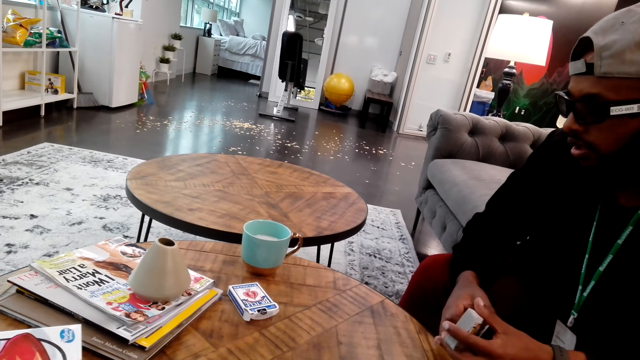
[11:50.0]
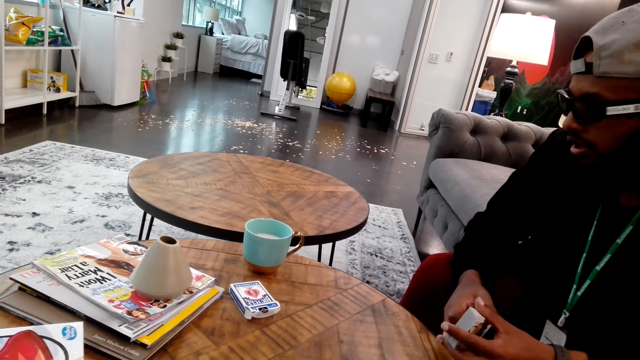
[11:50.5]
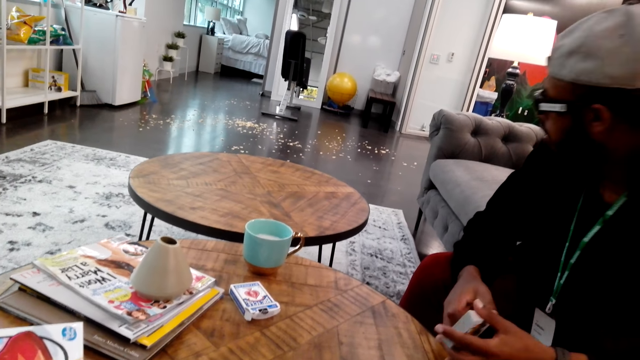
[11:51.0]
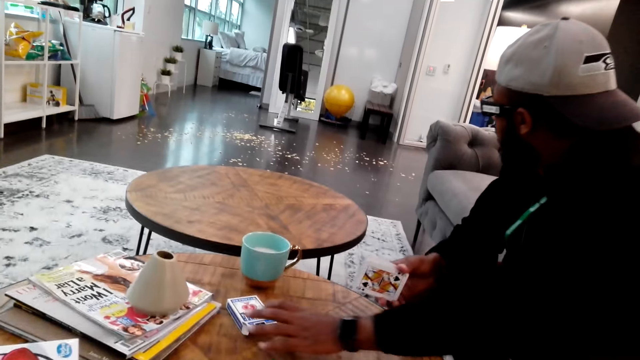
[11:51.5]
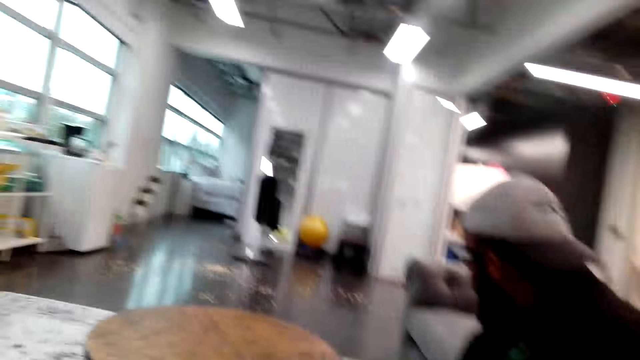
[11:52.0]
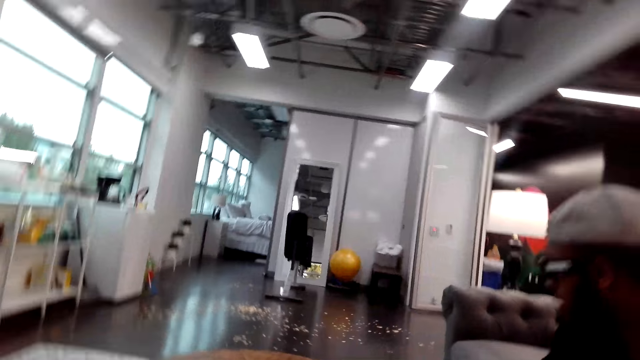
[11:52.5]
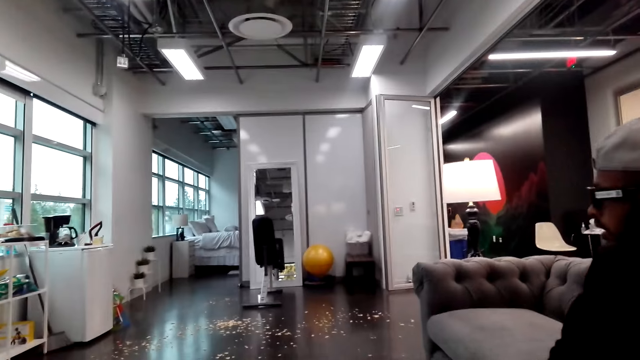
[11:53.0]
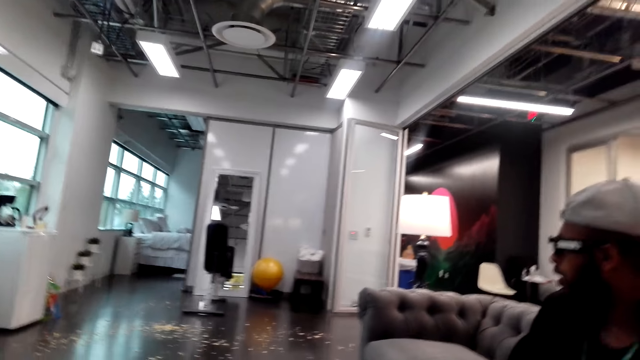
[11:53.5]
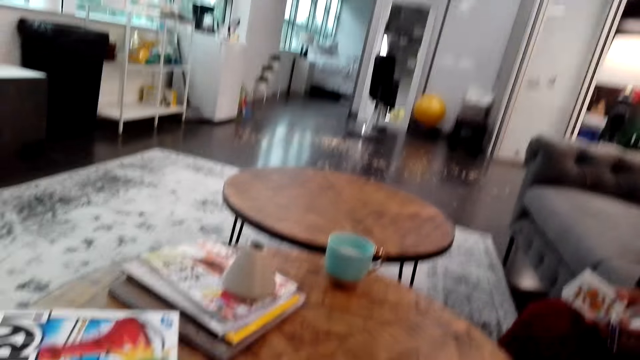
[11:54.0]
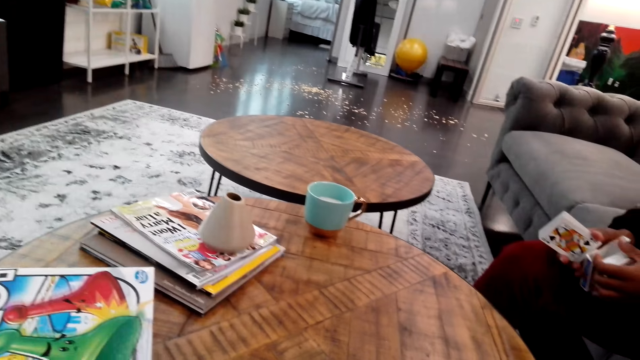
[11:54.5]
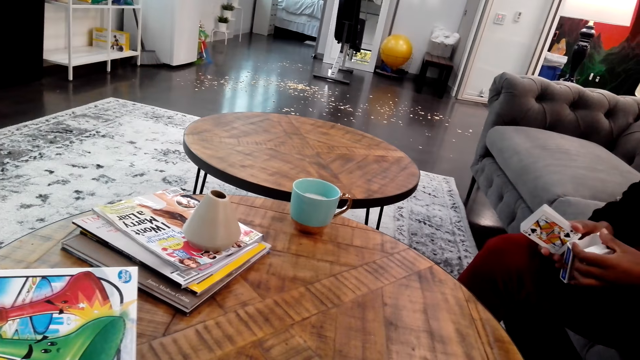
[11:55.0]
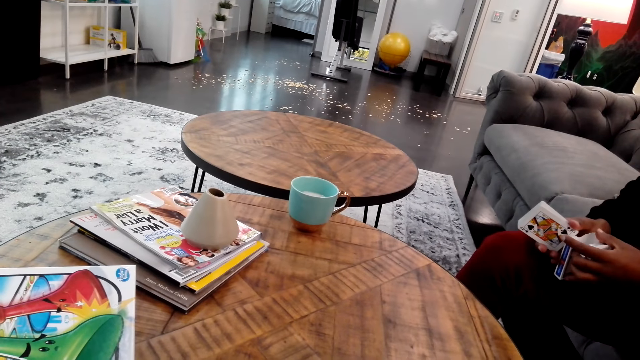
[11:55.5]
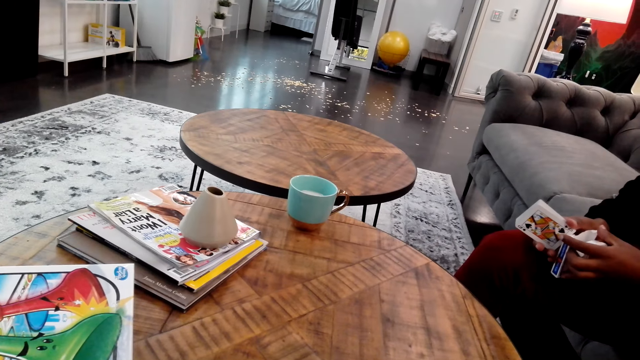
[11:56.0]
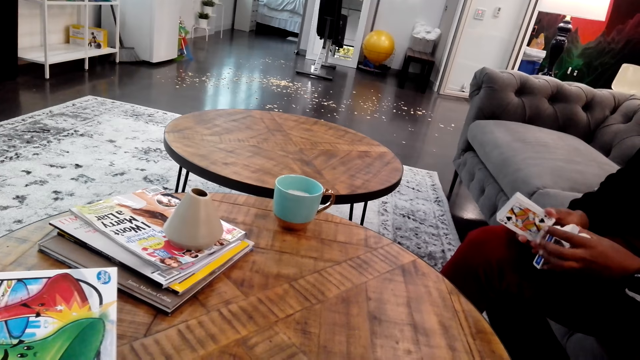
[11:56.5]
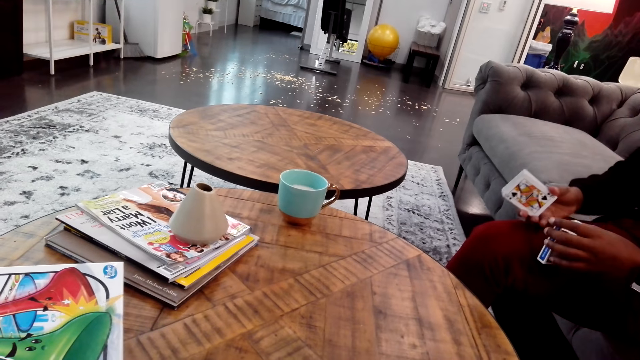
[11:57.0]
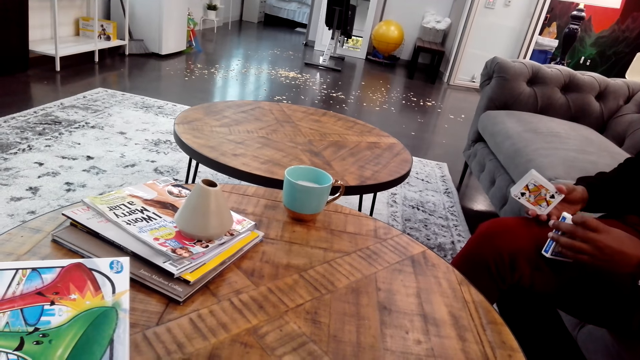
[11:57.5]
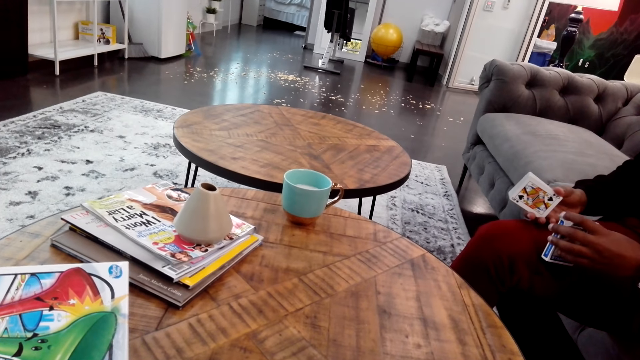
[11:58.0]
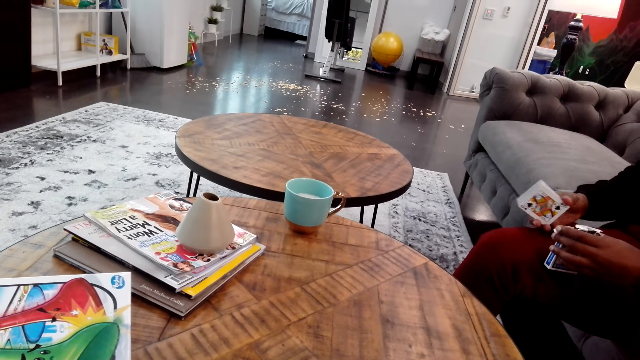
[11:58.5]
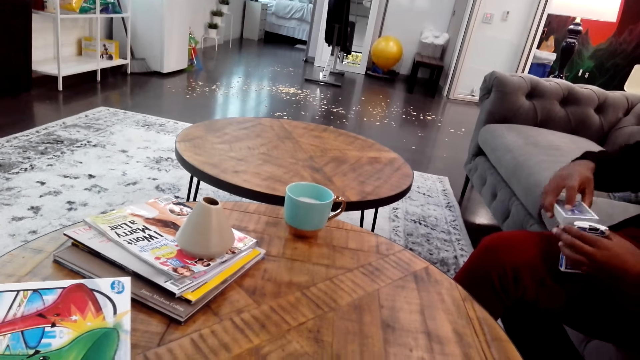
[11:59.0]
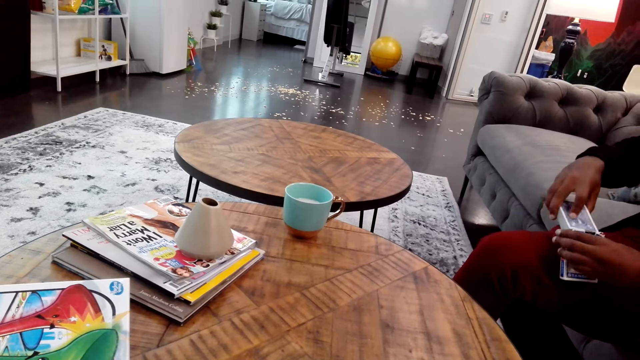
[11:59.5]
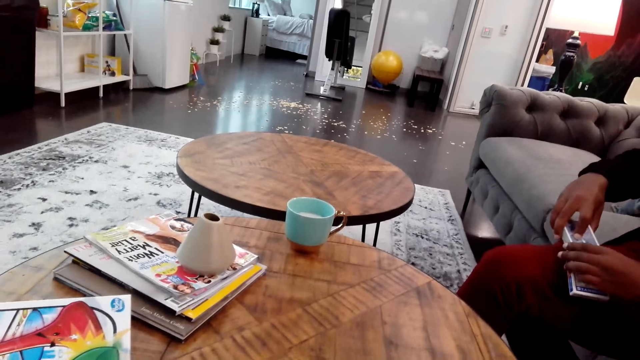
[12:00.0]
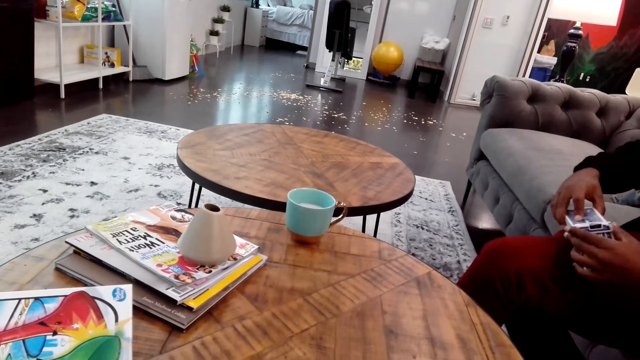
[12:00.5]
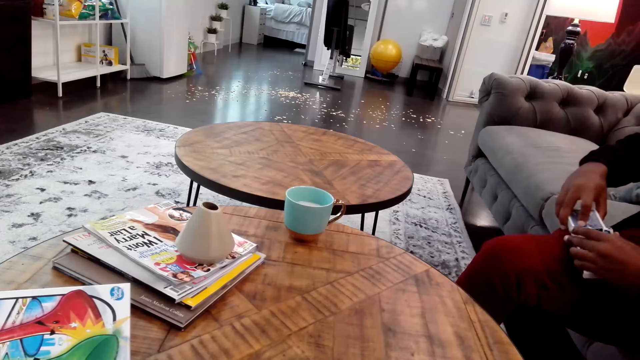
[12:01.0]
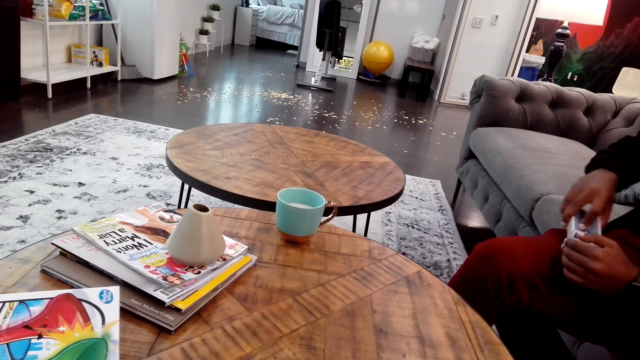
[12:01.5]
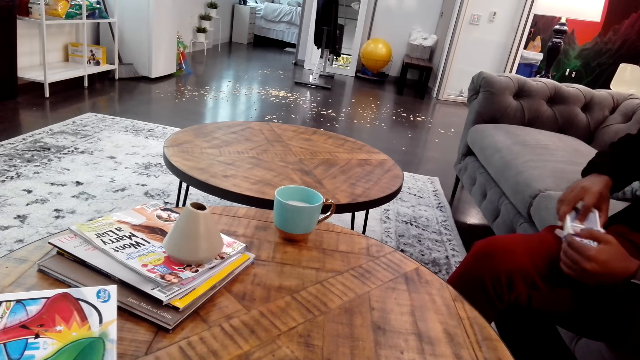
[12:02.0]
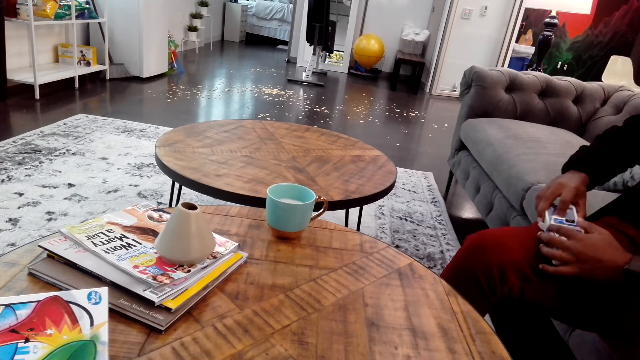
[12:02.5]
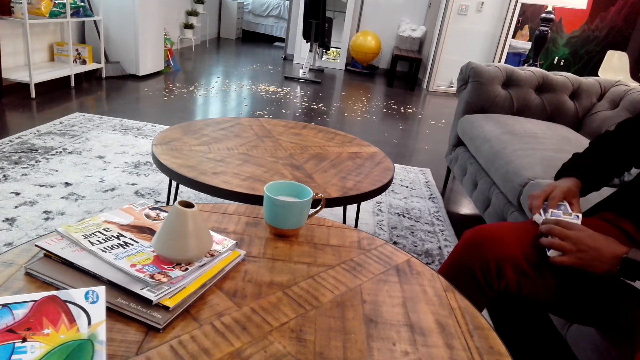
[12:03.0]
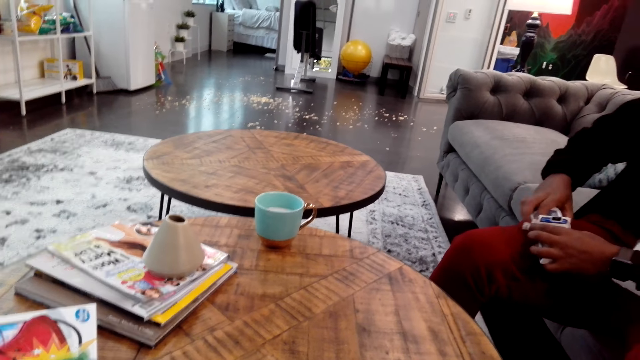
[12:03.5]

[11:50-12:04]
A man picks up a box. The man inserts cards in the box.

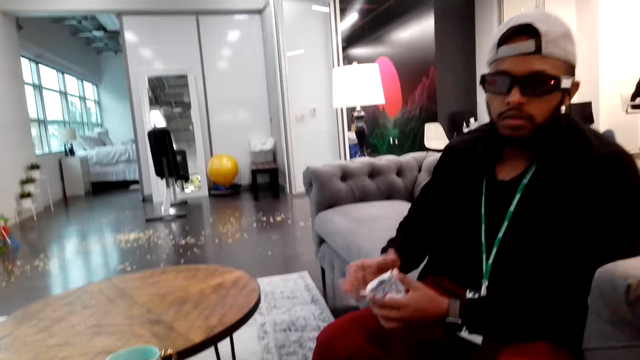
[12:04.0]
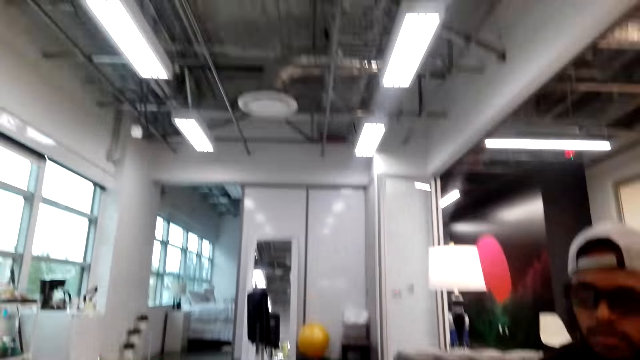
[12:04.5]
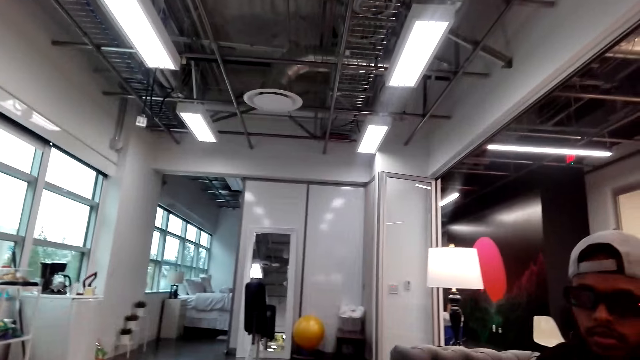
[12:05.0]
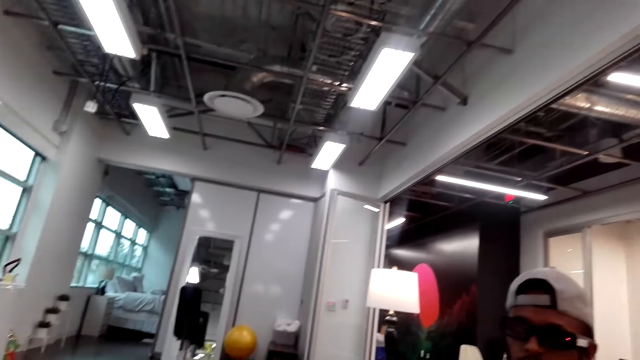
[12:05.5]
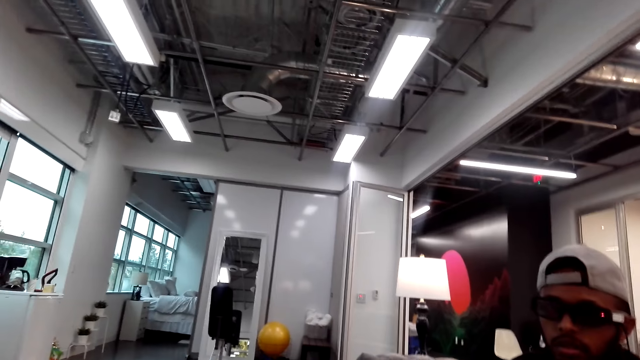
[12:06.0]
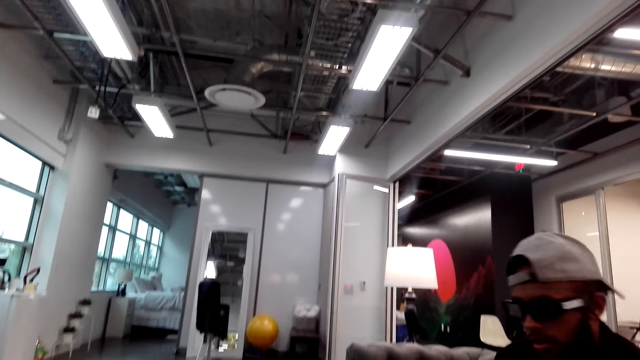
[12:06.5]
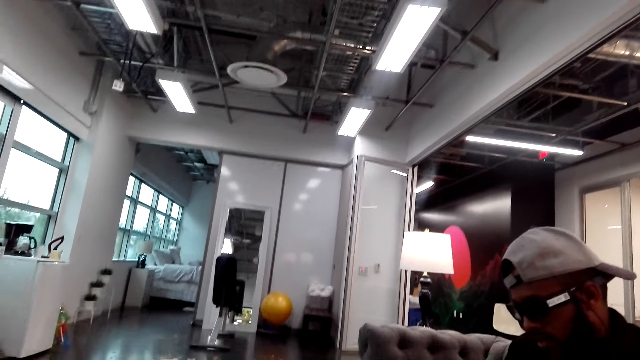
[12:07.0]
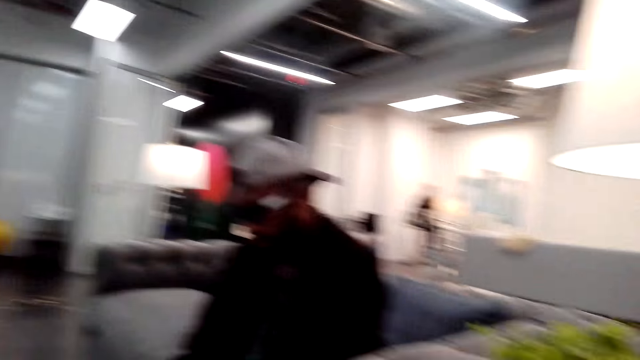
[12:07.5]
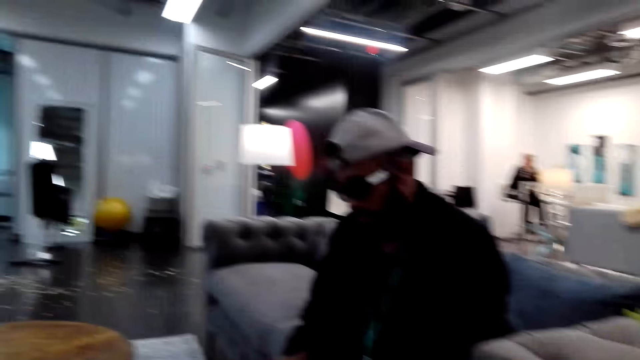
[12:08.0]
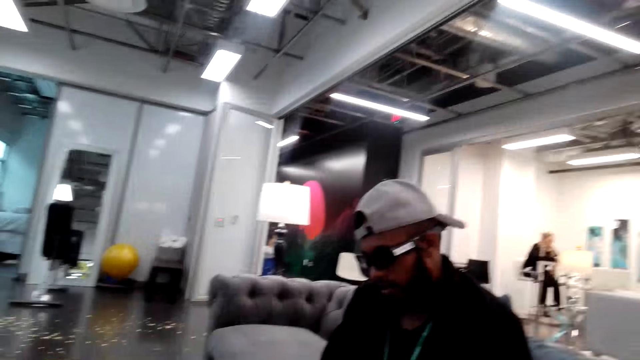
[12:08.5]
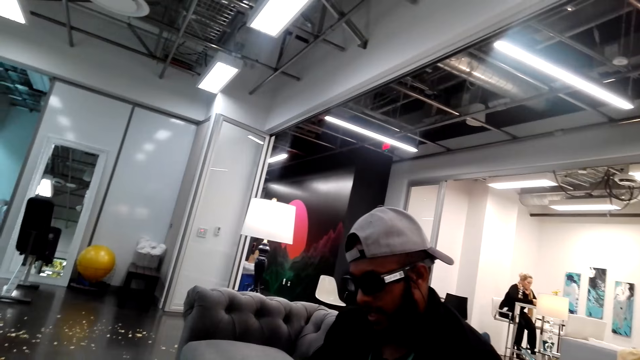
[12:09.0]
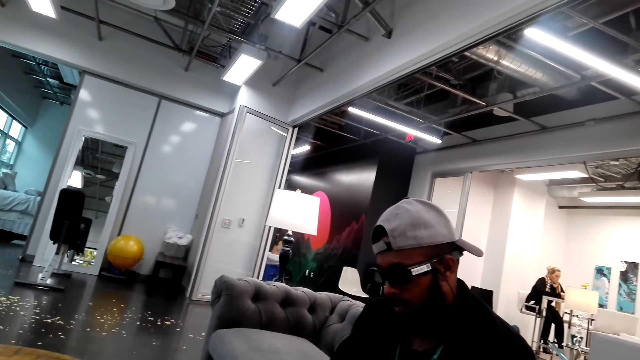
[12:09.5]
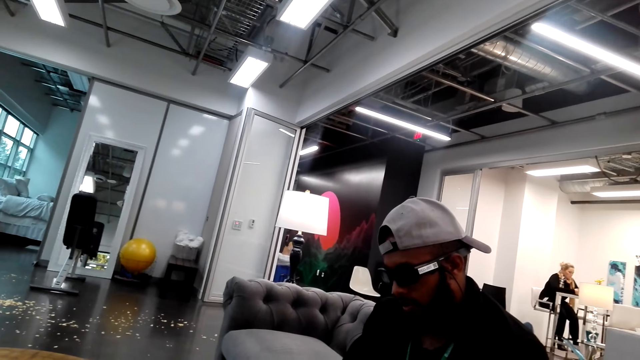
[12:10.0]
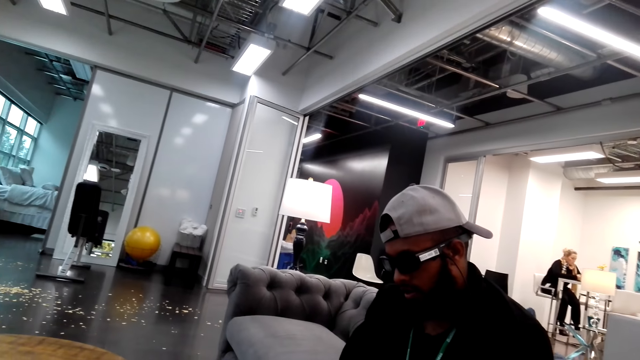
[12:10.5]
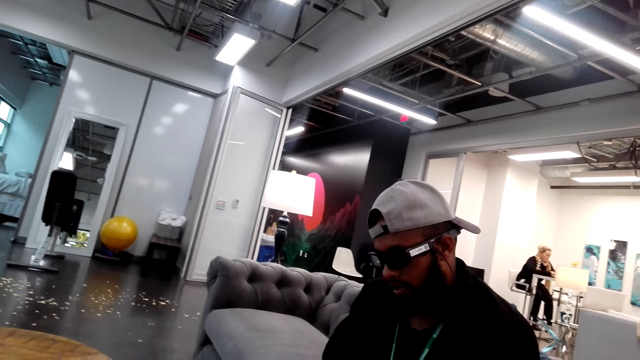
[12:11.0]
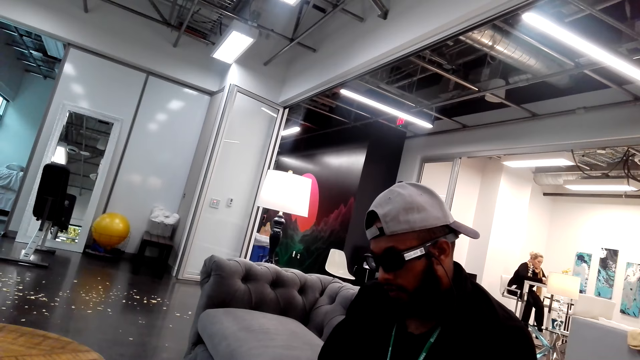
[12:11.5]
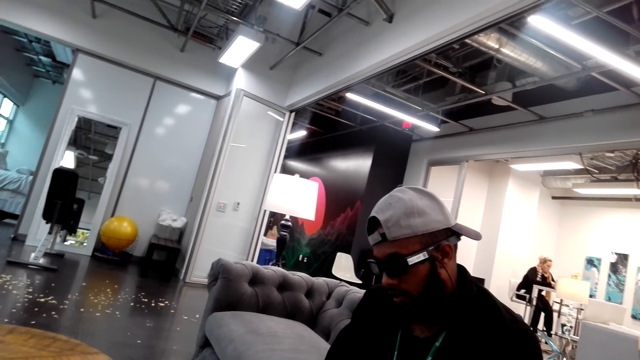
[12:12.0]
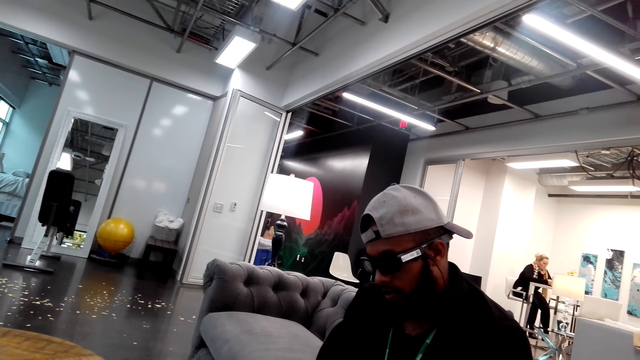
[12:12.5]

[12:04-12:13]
The camera wearer looks at a person.
